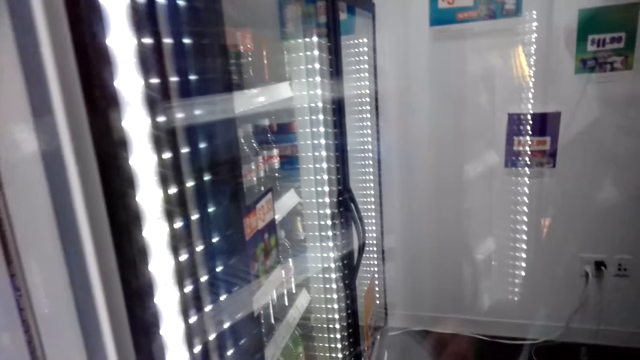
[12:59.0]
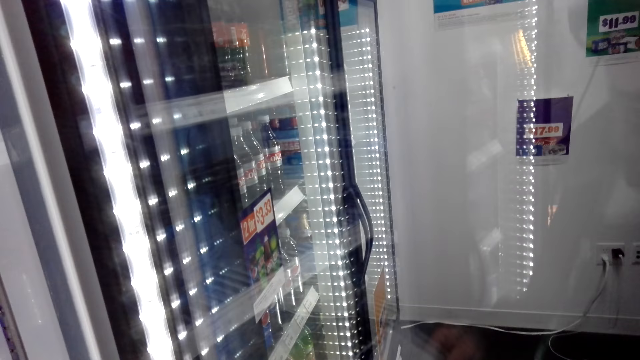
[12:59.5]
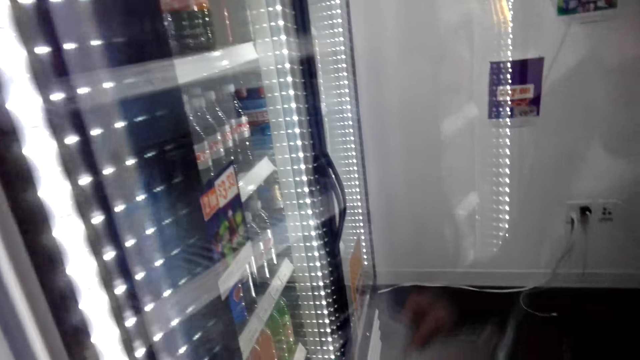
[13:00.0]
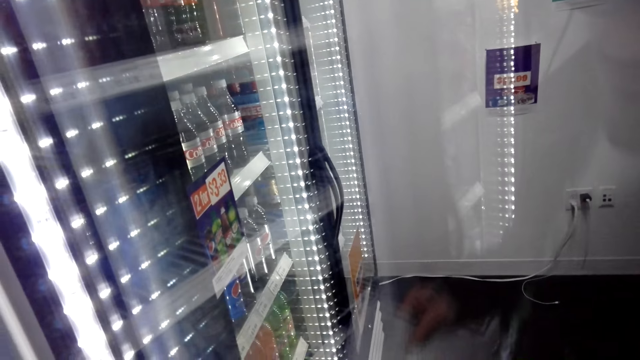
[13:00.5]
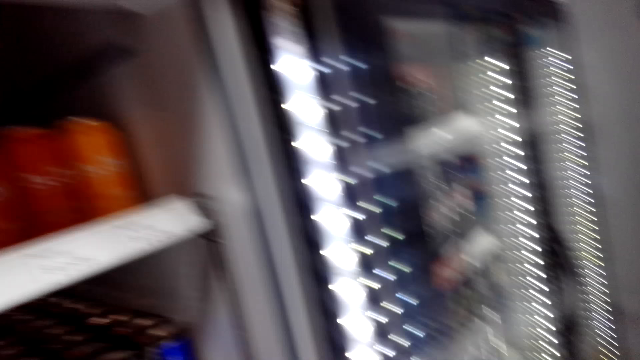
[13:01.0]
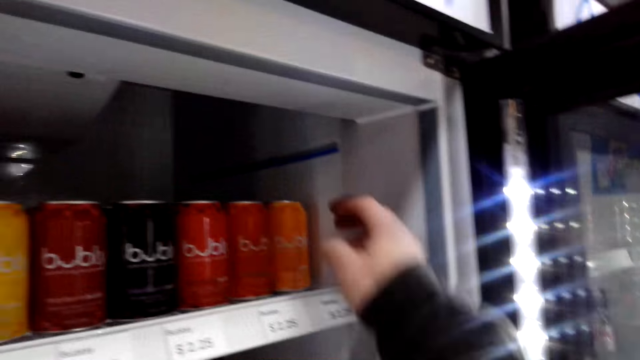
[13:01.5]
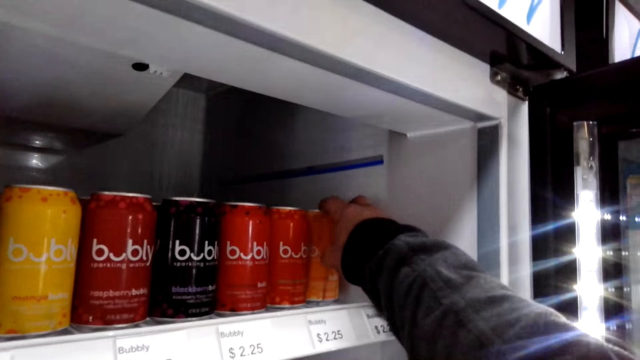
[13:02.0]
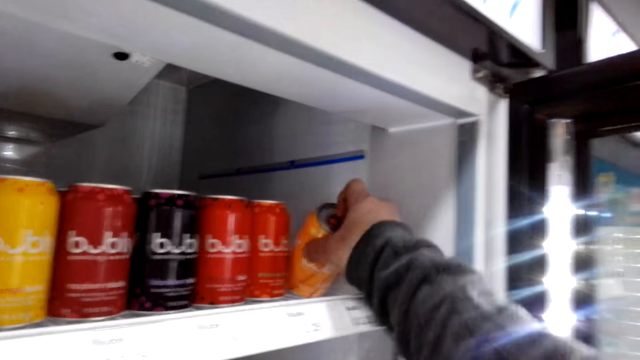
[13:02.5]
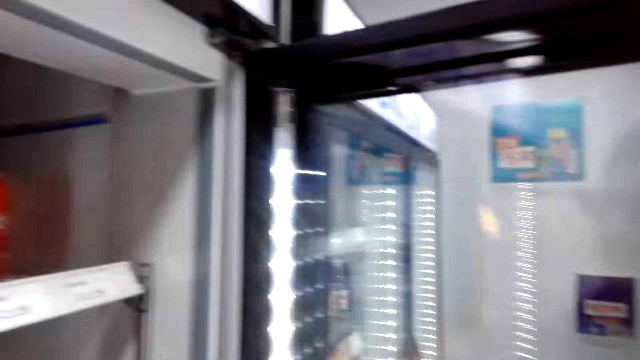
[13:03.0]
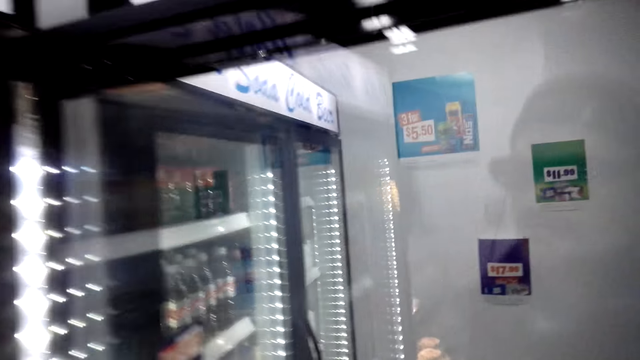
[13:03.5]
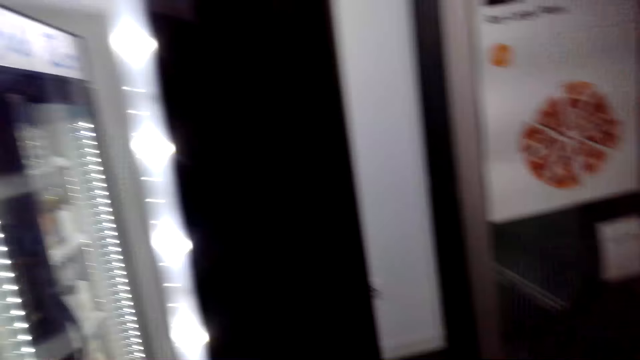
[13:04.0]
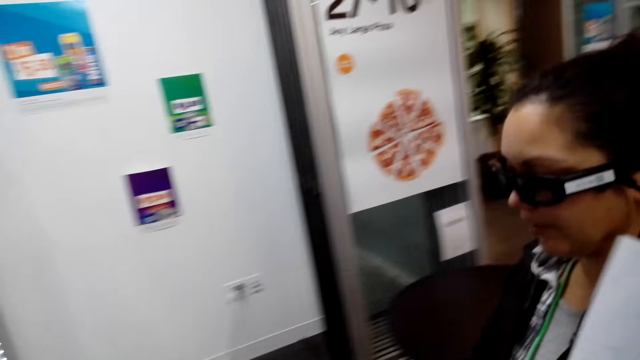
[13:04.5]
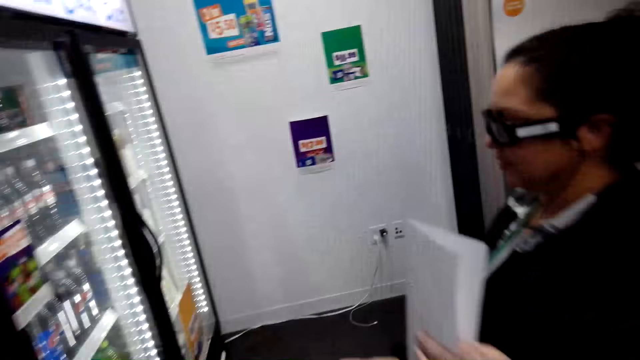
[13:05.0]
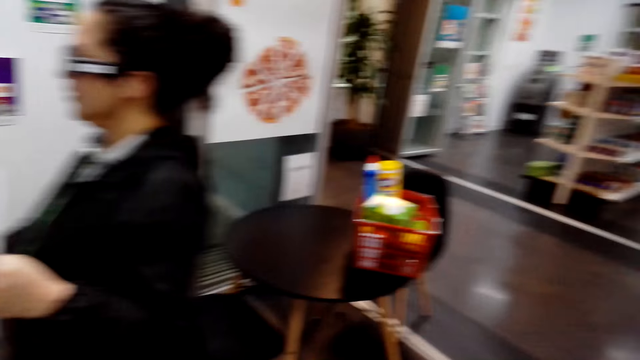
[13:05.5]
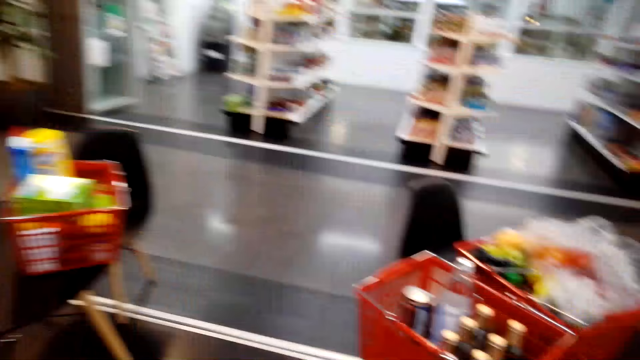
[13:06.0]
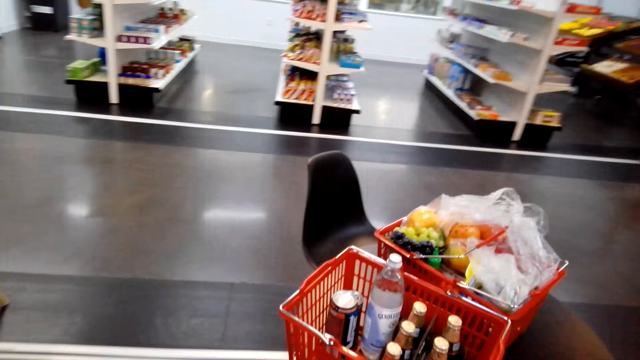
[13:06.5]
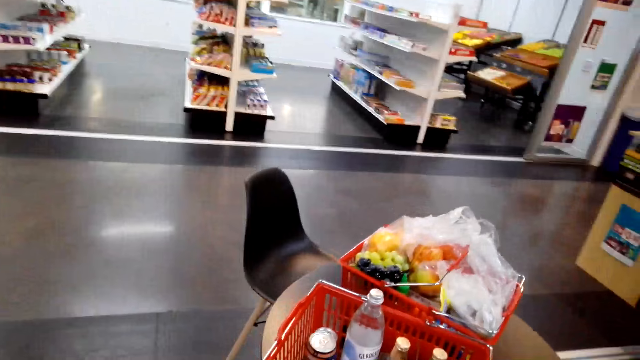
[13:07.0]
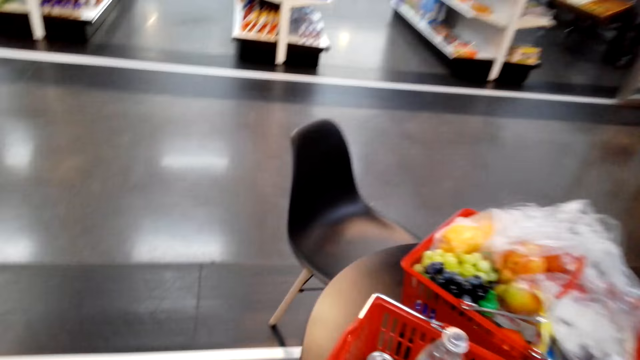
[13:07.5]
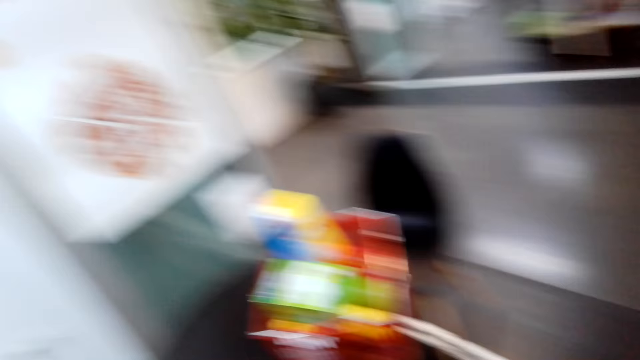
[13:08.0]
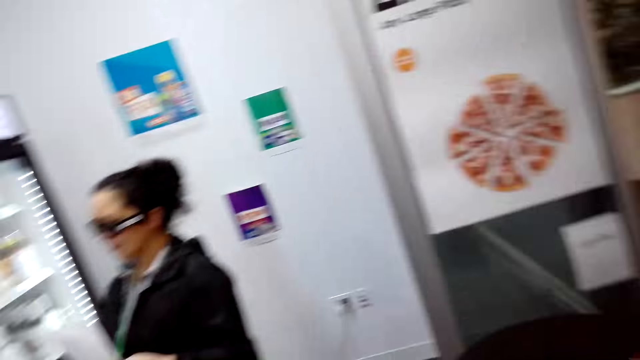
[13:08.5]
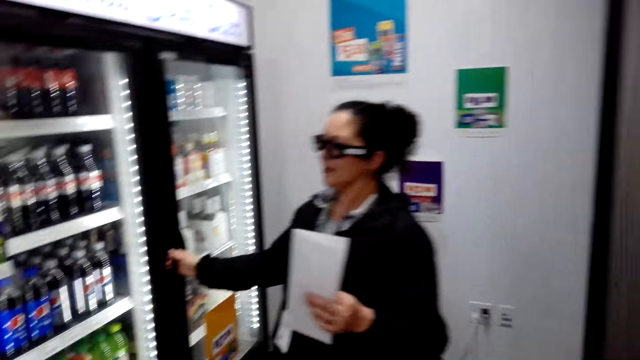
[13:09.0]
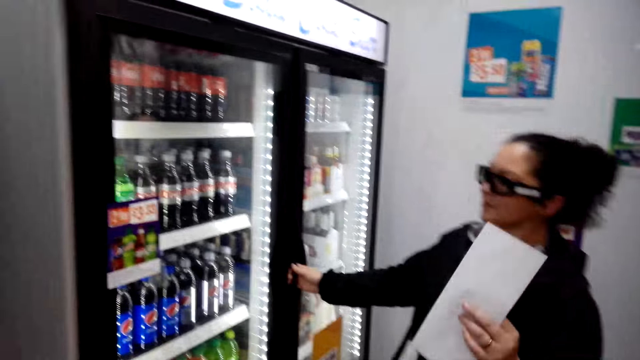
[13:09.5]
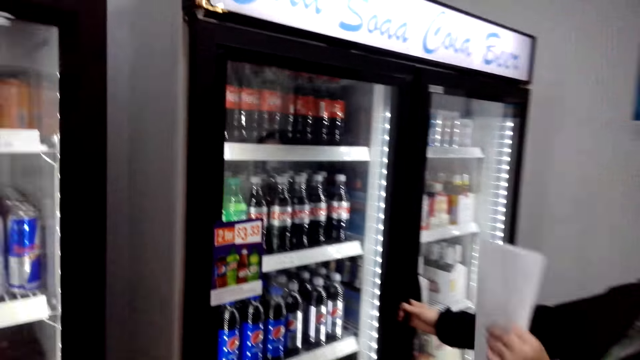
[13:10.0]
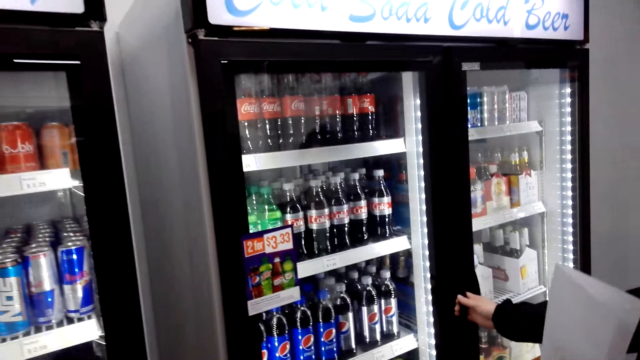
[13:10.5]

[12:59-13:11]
The camera wearer looks around. They take the soda can. They close the fridge. They look around. They walk around.

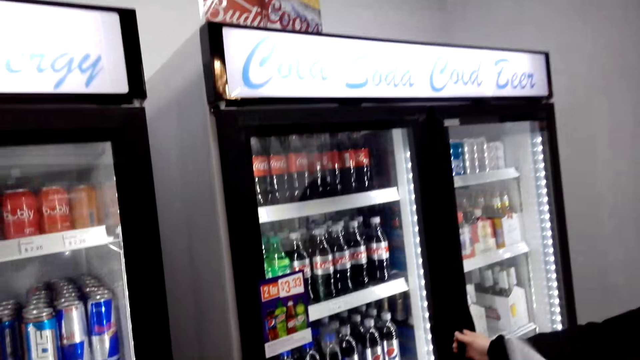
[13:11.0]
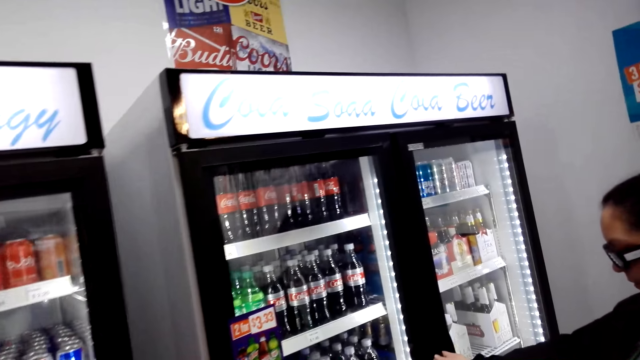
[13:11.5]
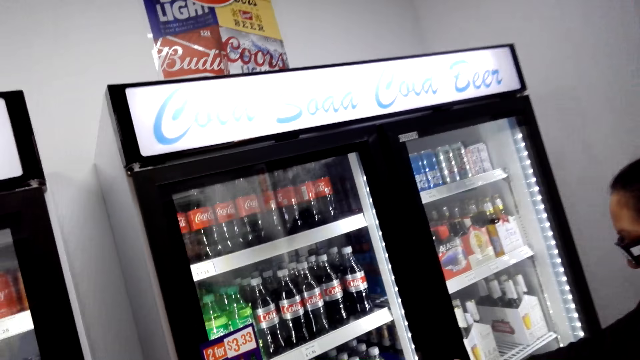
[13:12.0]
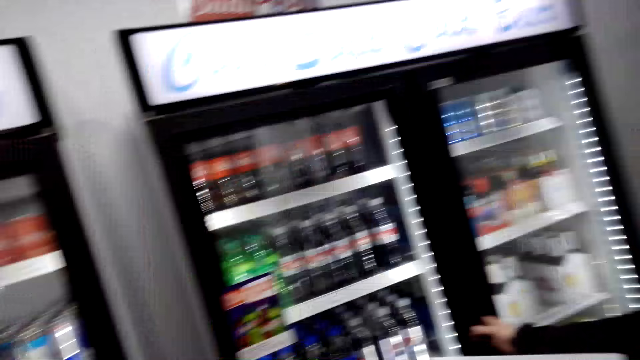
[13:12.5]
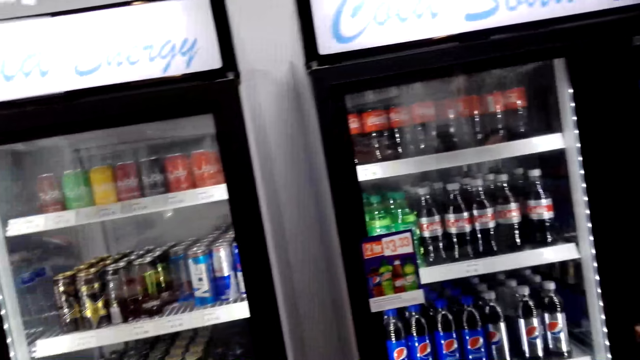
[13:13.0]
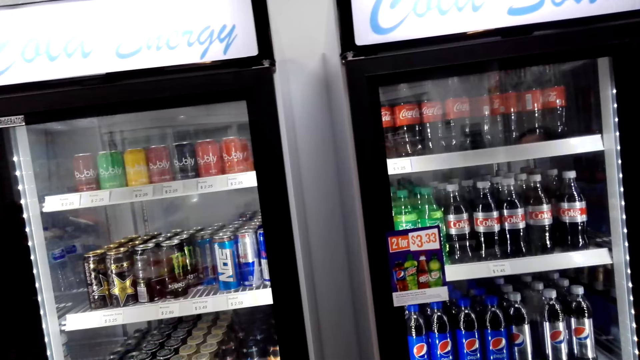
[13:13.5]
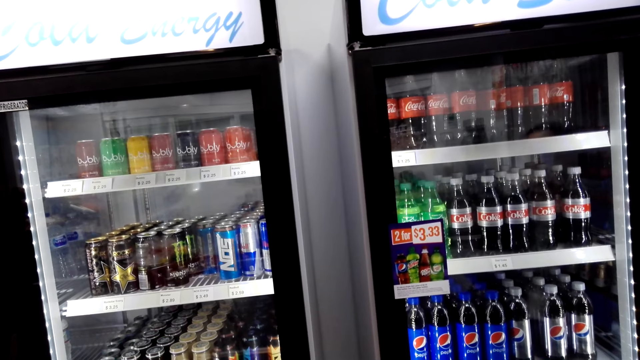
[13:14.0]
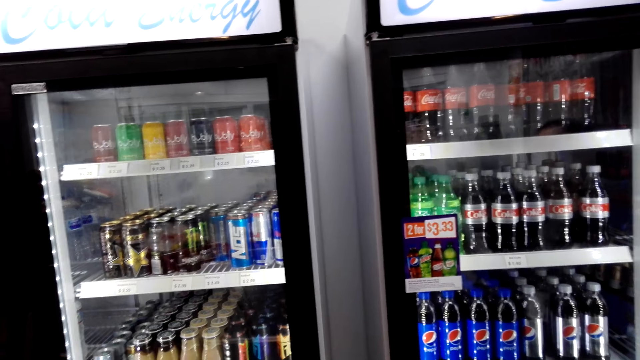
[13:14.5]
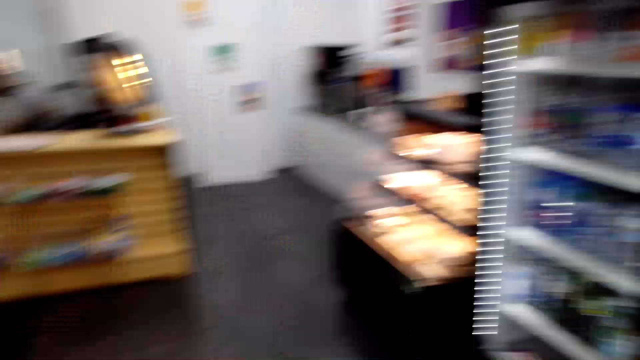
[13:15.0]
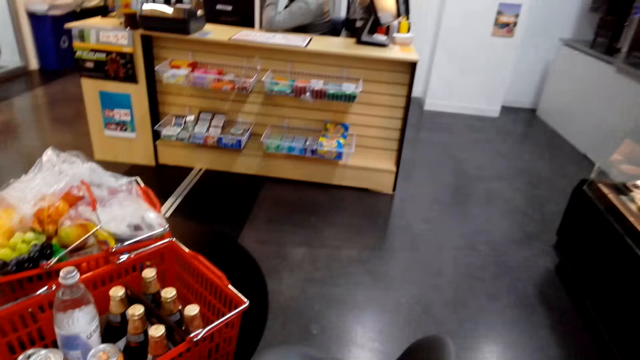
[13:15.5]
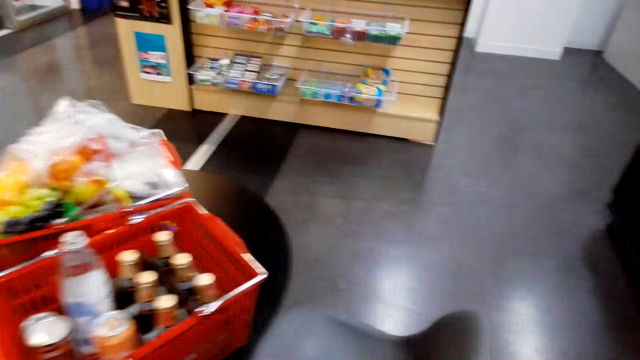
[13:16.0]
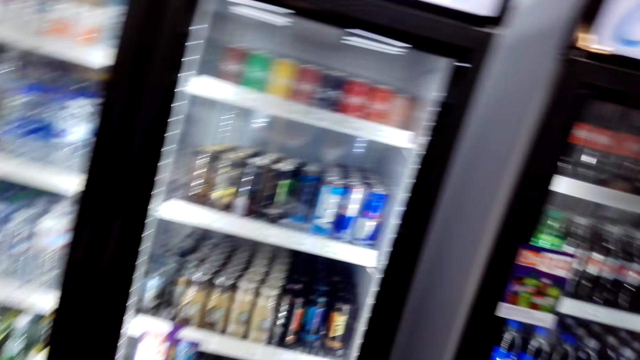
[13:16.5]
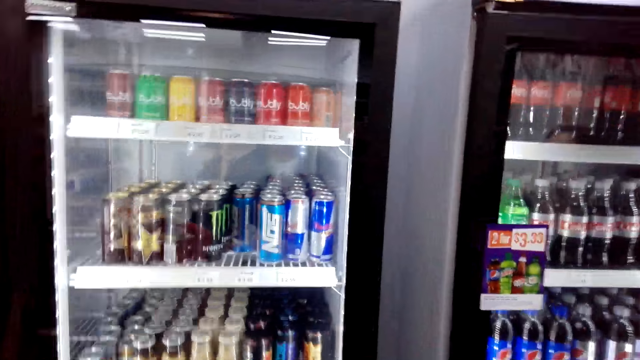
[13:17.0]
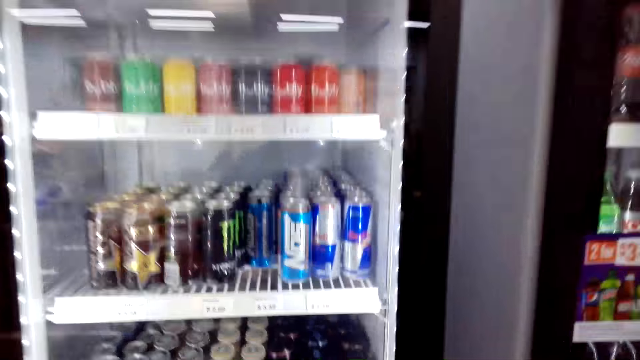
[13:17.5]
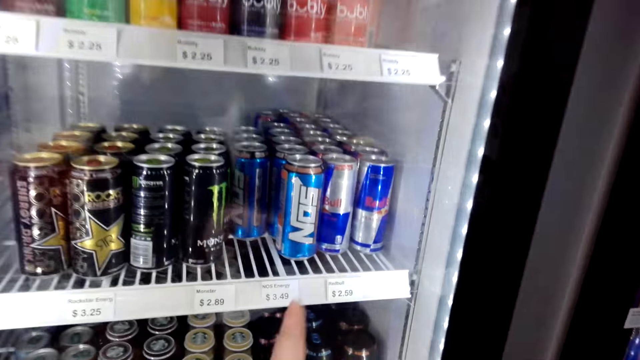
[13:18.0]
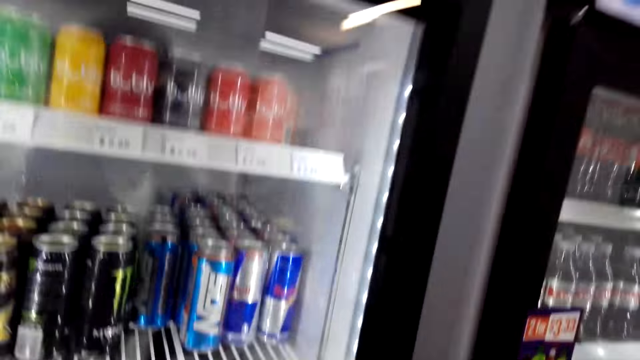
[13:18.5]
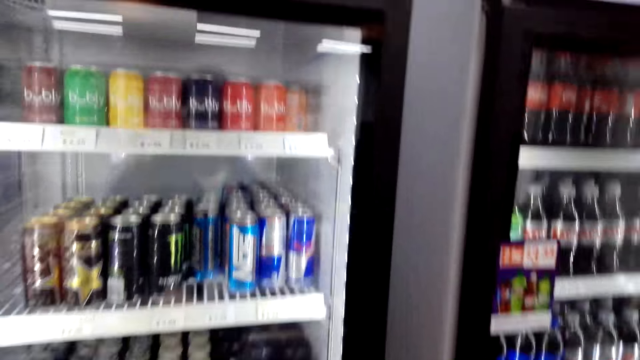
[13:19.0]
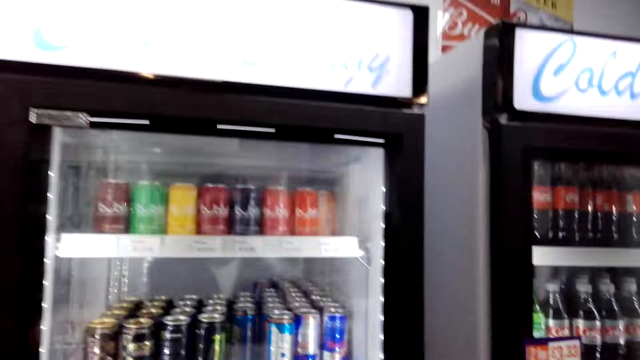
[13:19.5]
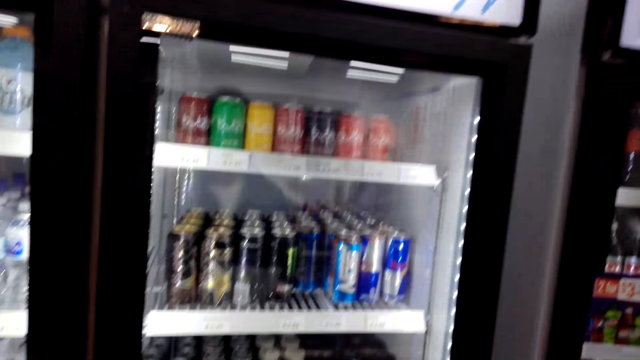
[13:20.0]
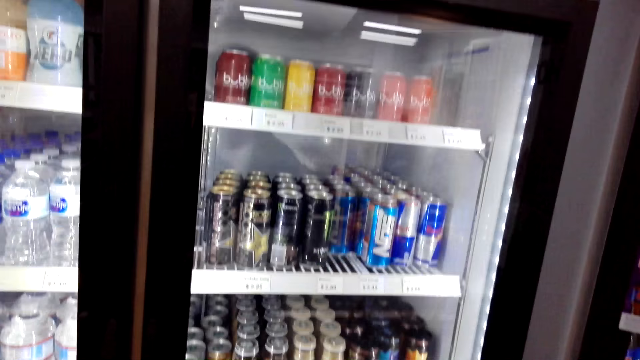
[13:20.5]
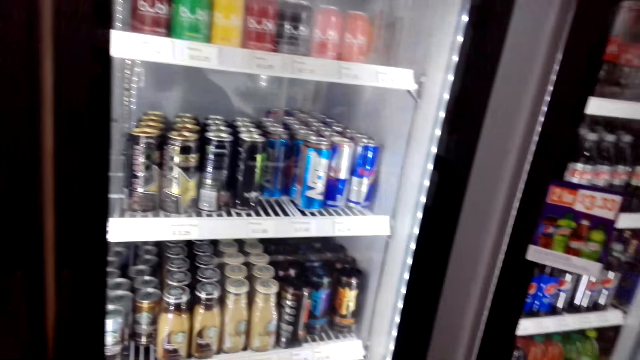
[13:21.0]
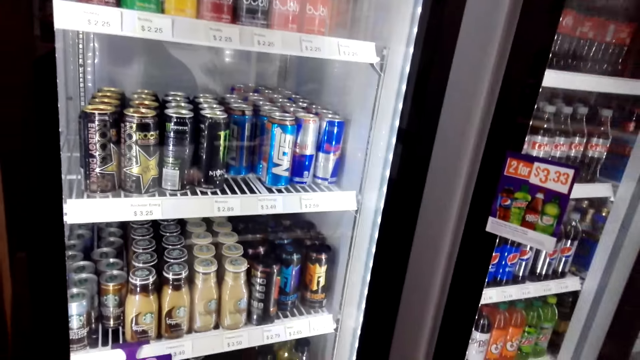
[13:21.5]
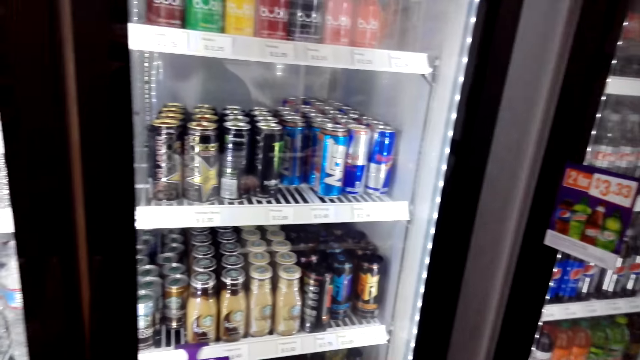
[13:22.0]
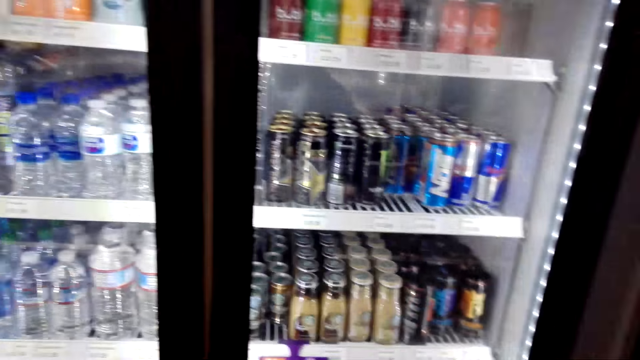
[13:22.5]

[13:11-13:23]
The camera wearer looks around. They look around again.
